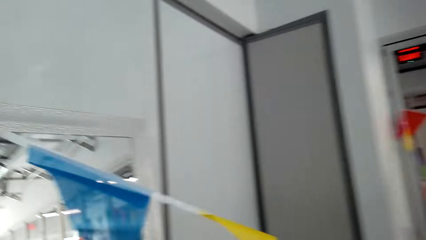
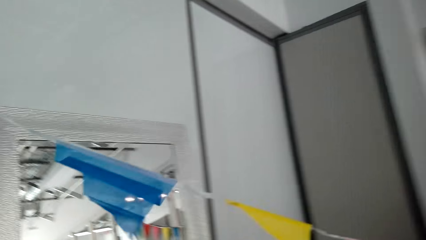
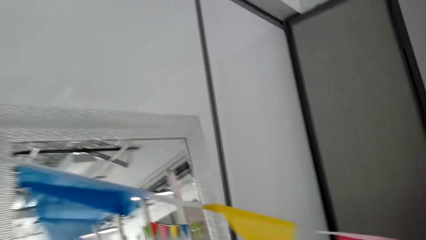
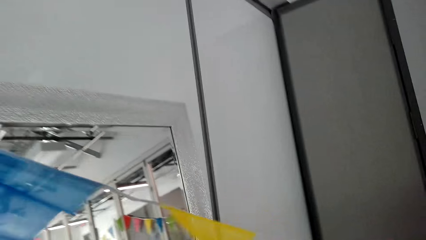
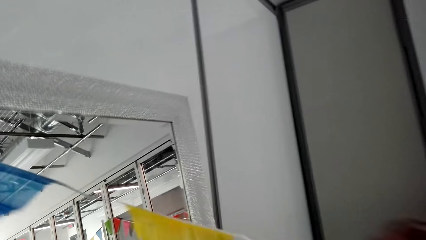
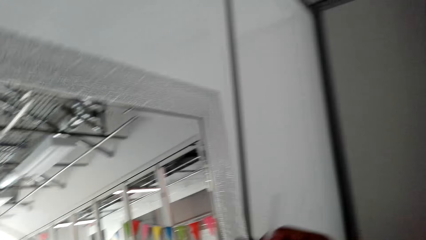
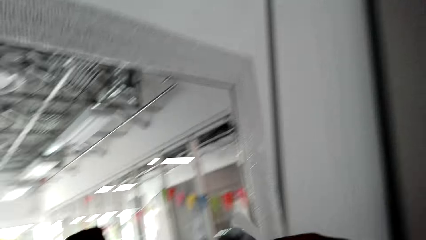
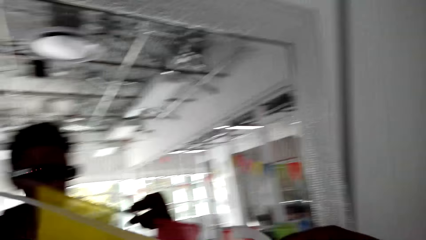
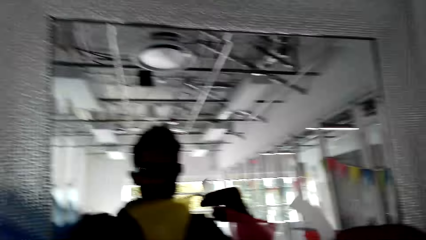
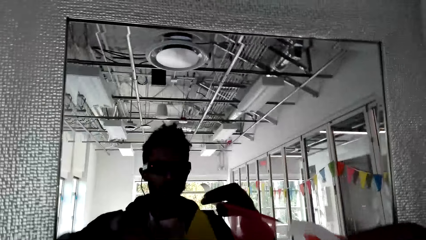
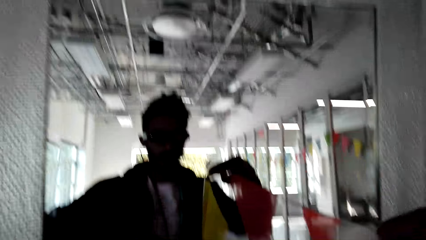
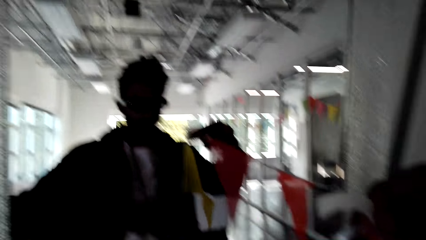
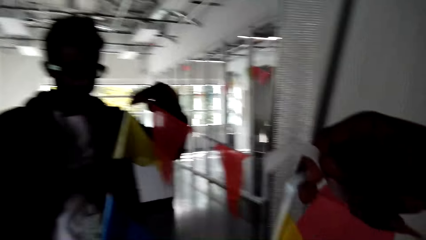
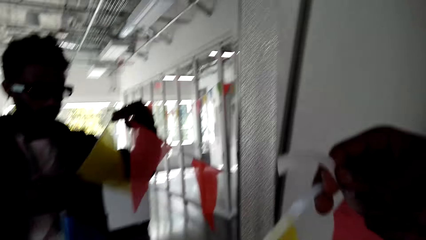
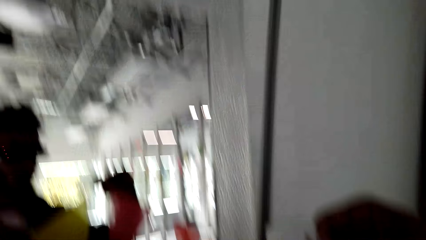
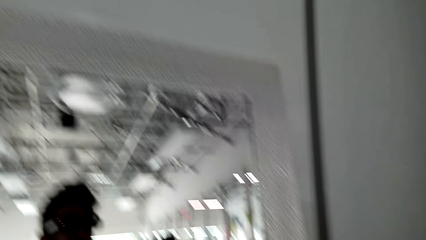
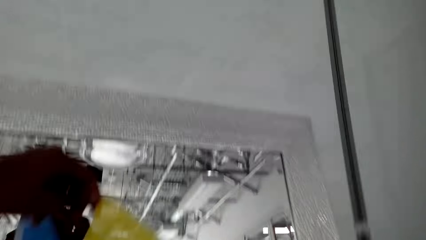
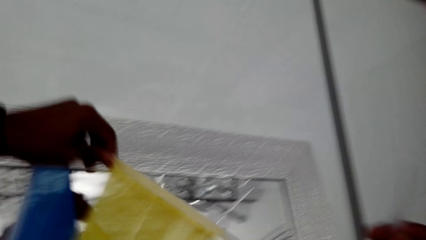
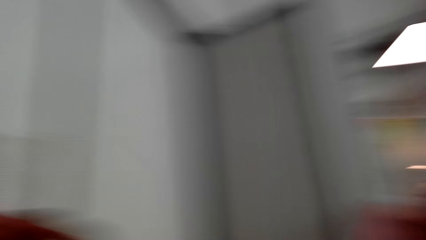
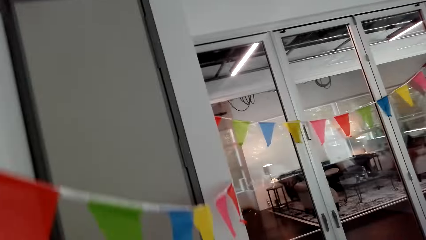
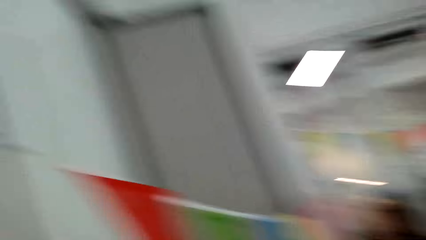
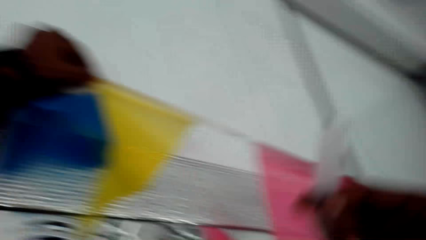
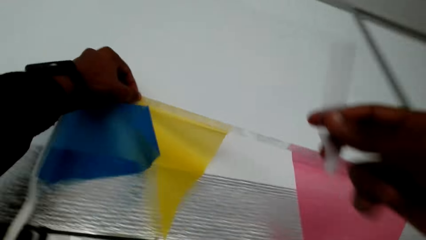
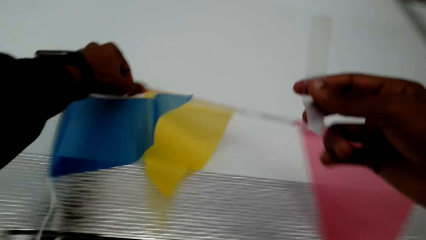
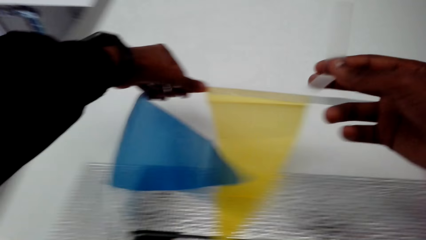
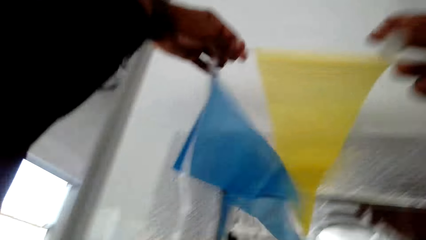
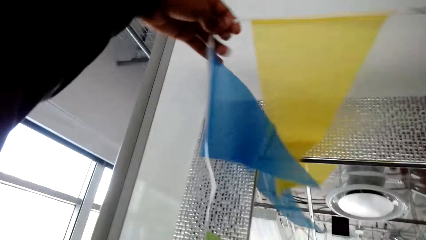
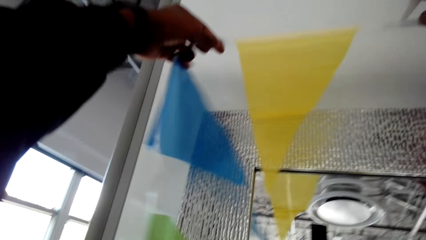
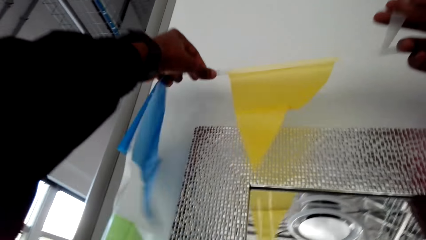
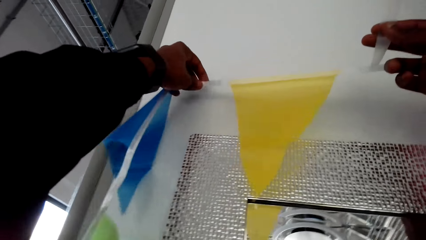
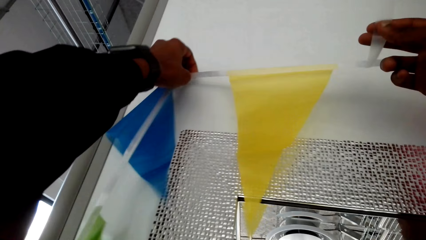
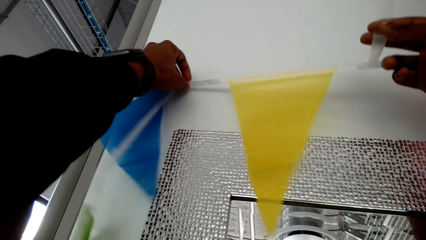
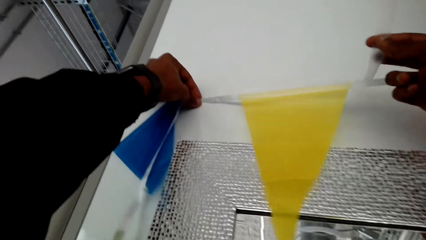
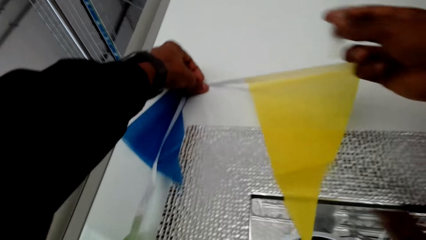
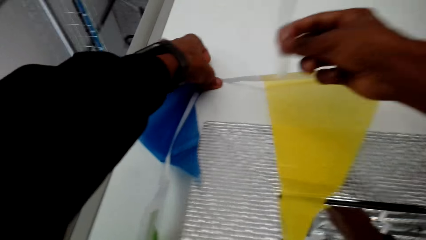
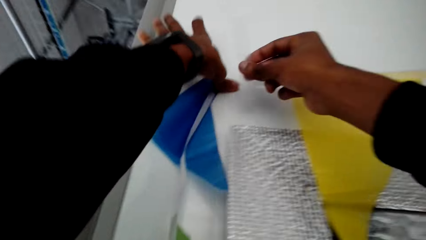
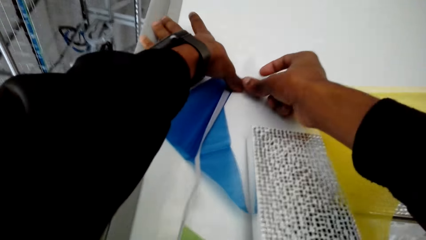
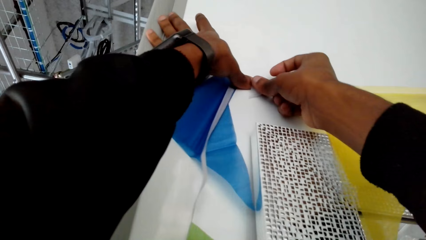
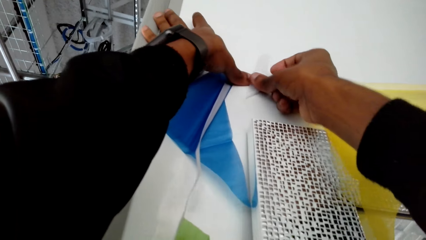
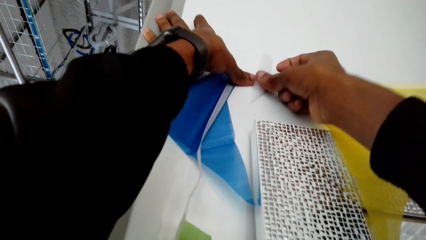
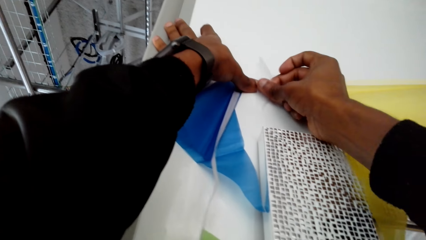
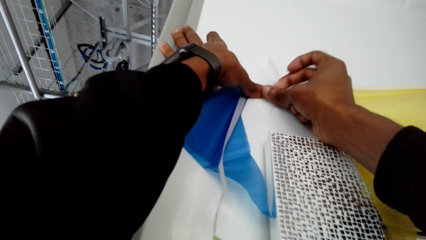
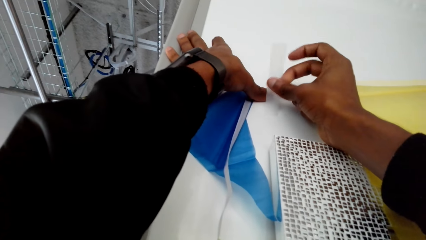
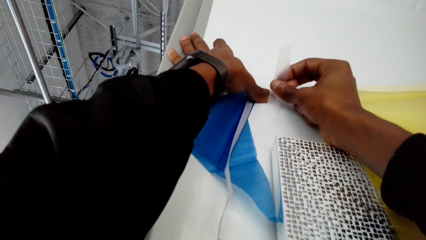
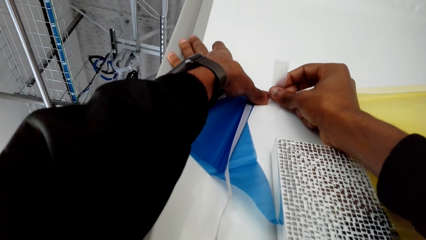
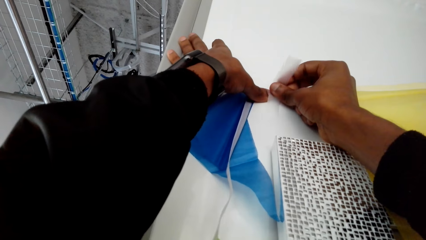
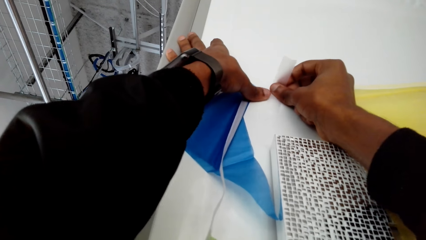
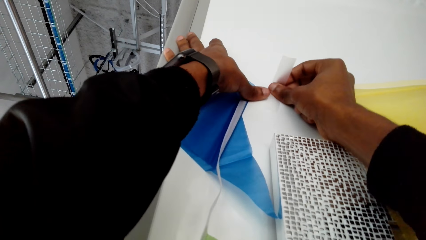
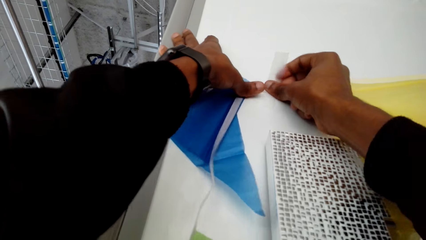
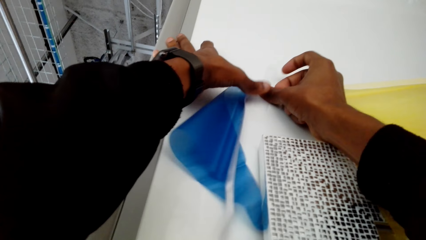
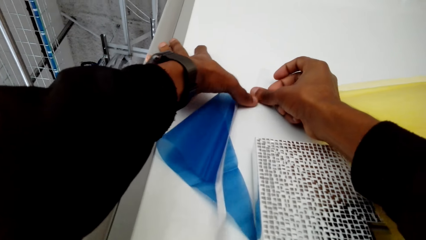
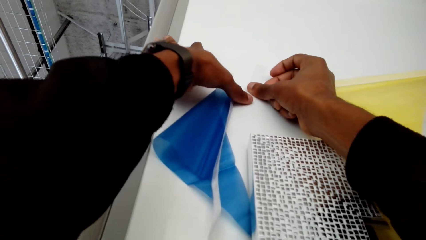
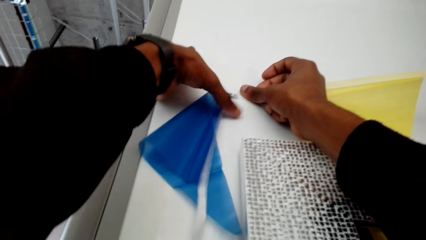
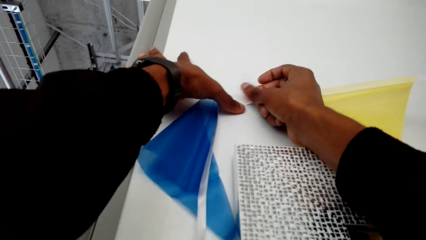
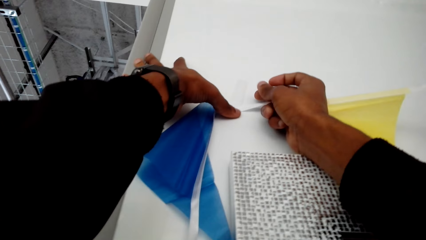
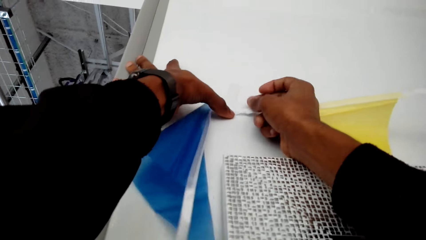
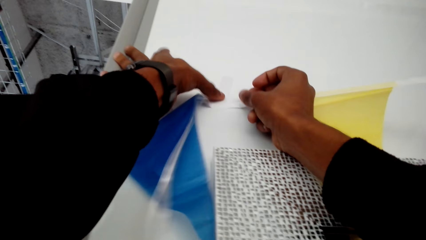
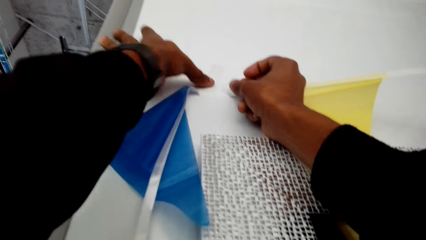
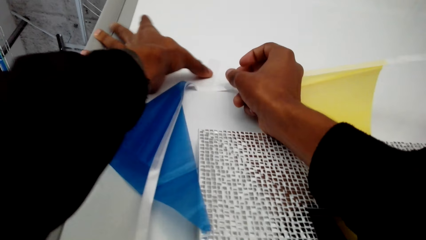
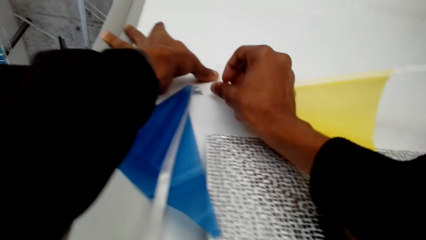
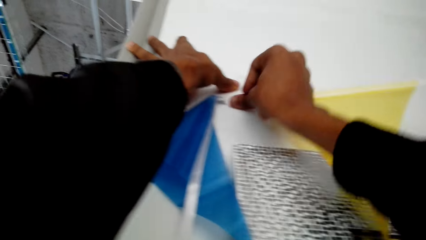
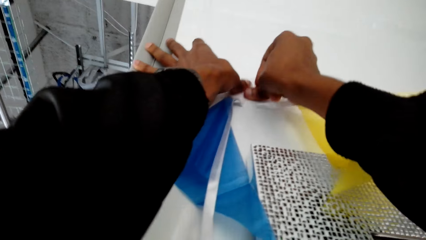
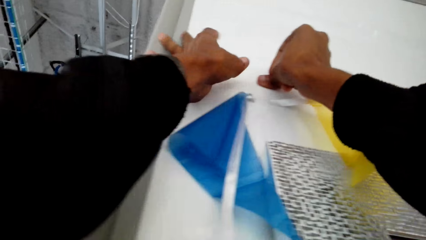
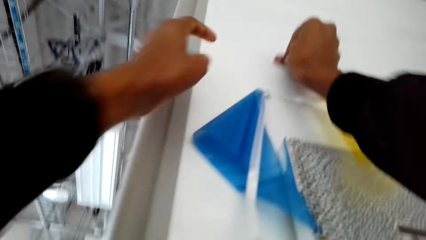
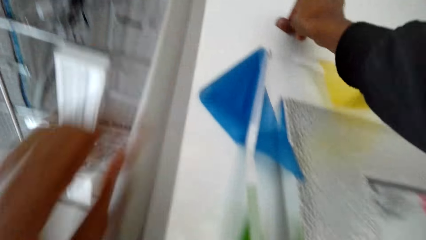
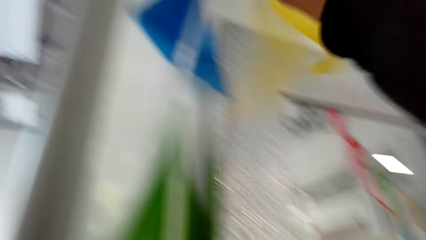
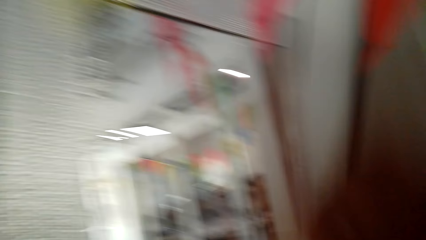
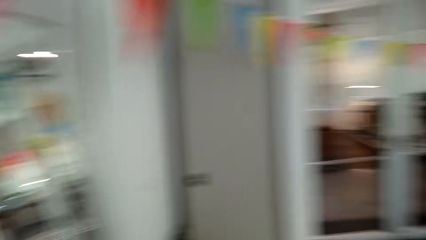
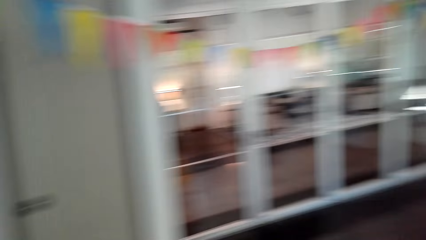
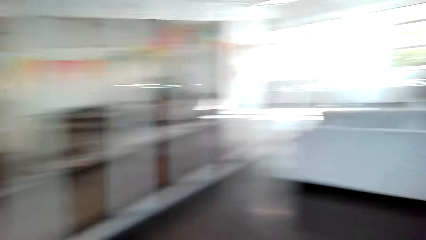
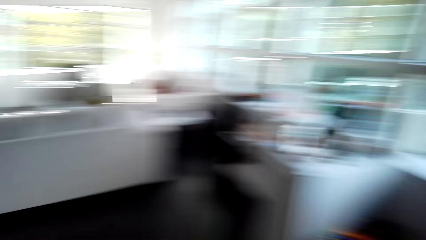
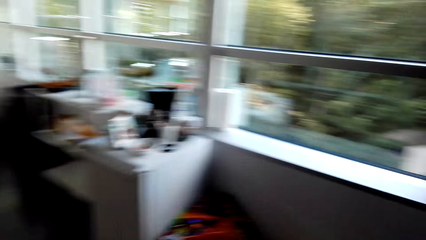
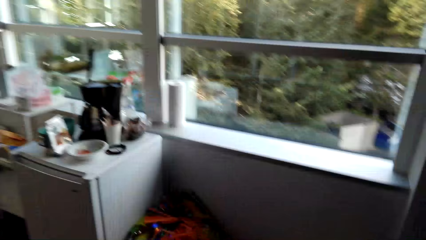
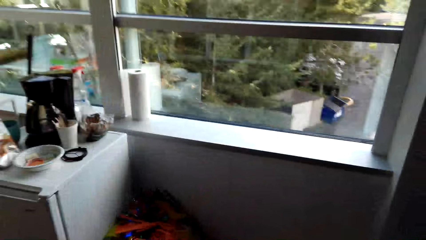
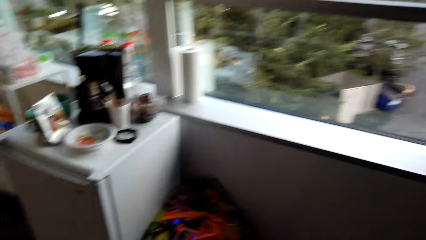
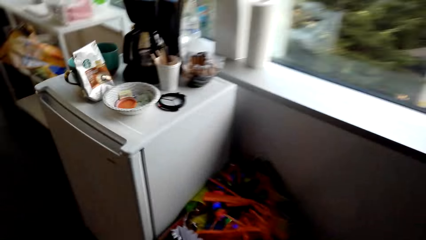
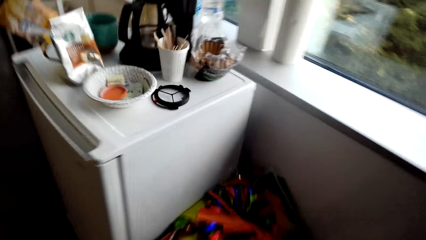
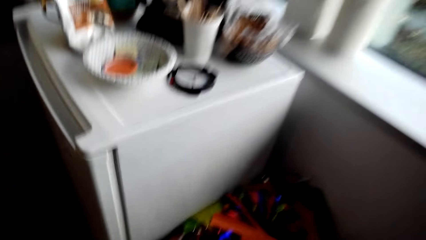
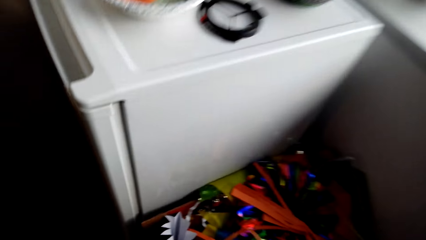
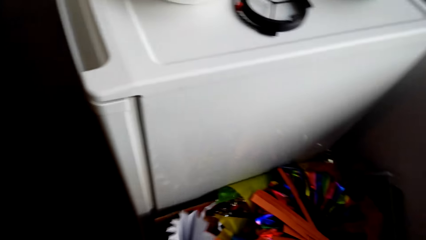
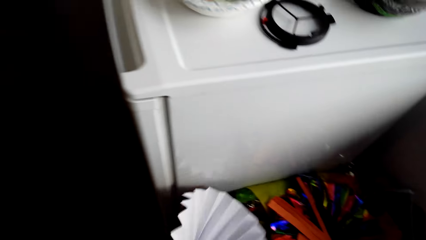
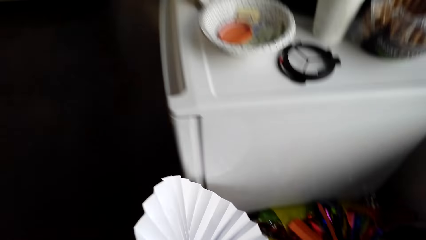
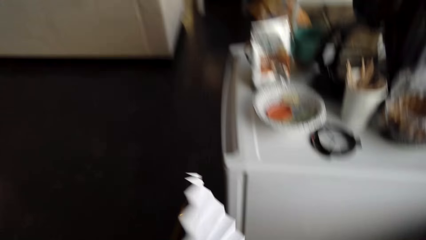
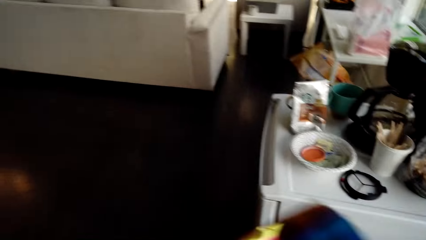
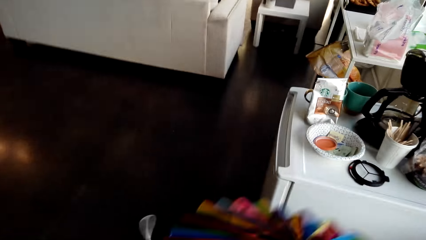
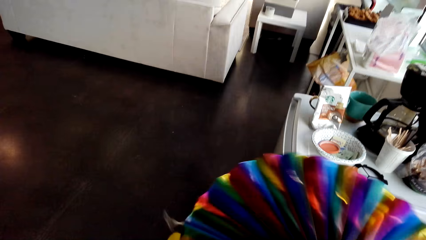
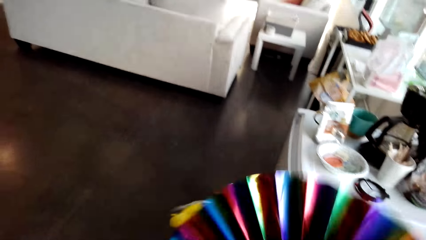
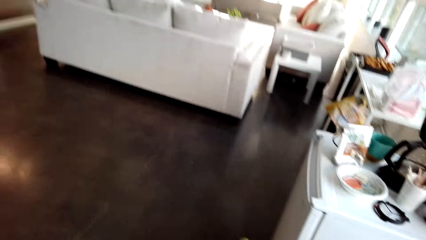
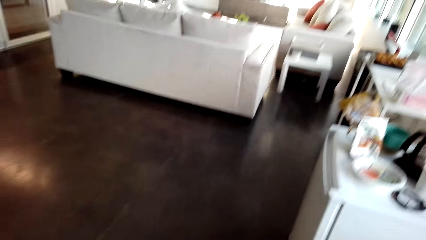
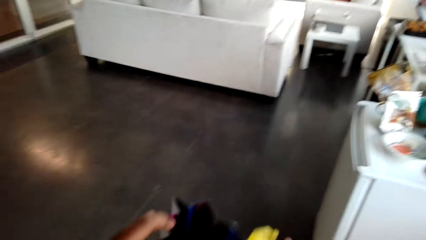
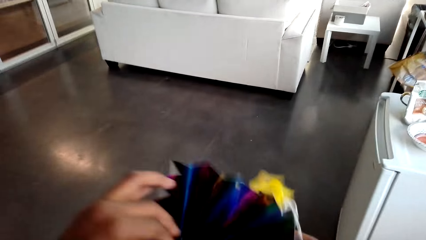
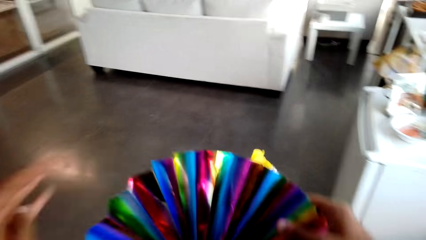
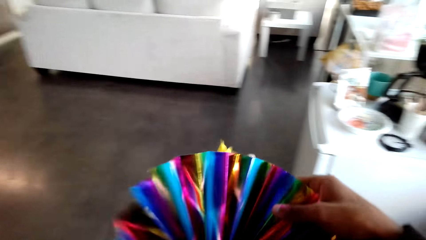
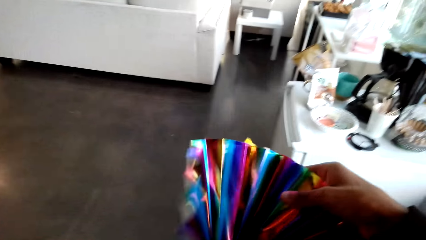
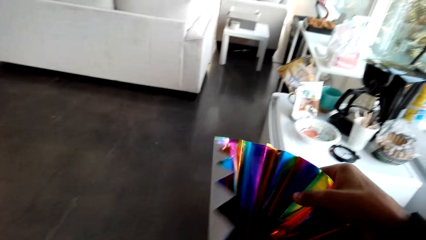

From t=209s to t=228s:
The camera wearer moves the decorations. They stick the decorations on the wall with the sellotape. They pick up a flower.
